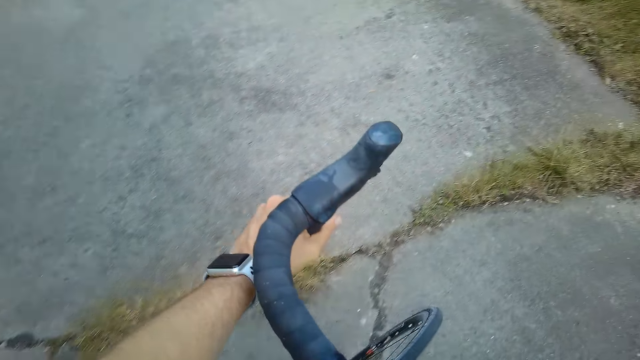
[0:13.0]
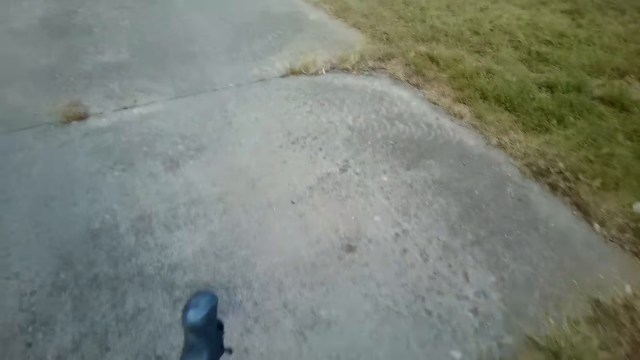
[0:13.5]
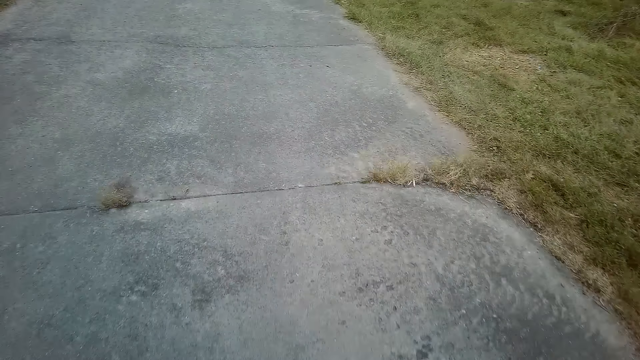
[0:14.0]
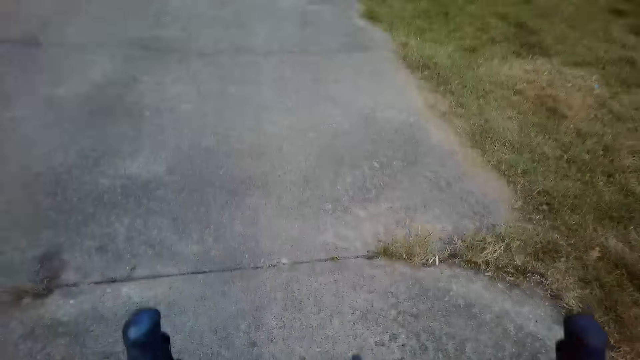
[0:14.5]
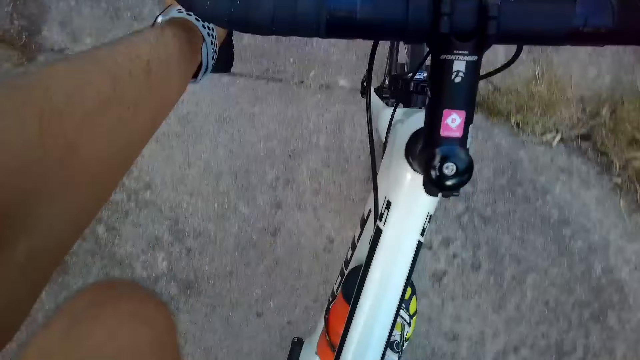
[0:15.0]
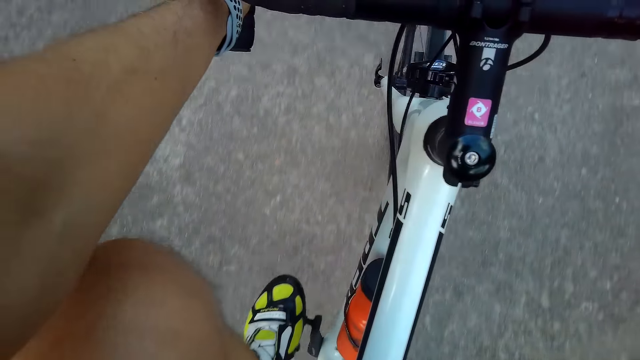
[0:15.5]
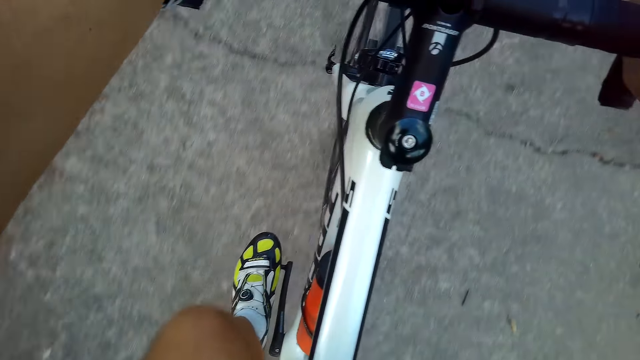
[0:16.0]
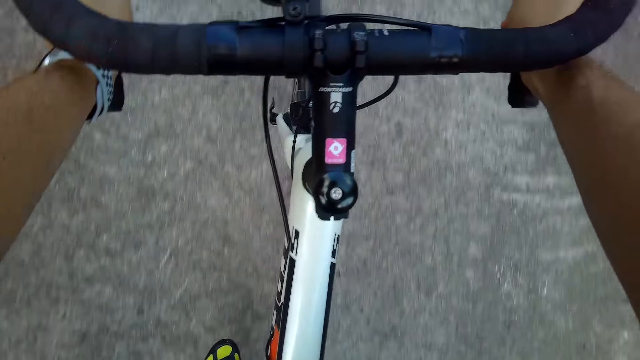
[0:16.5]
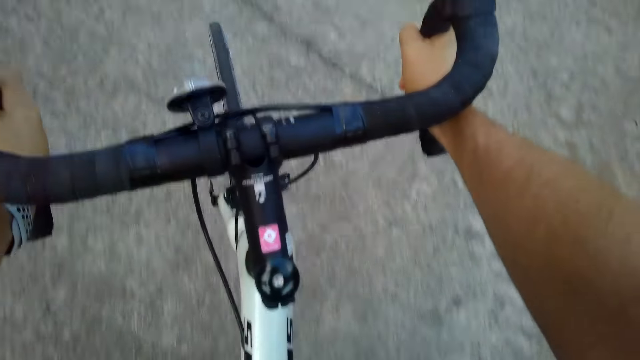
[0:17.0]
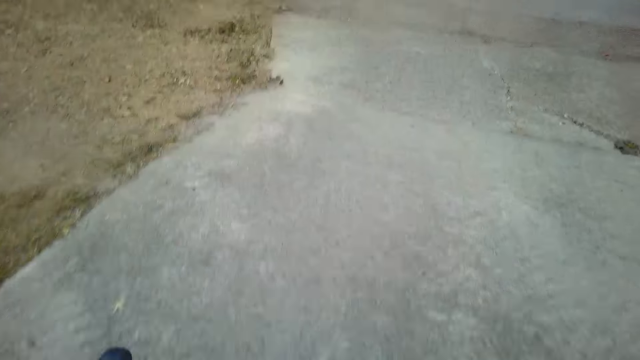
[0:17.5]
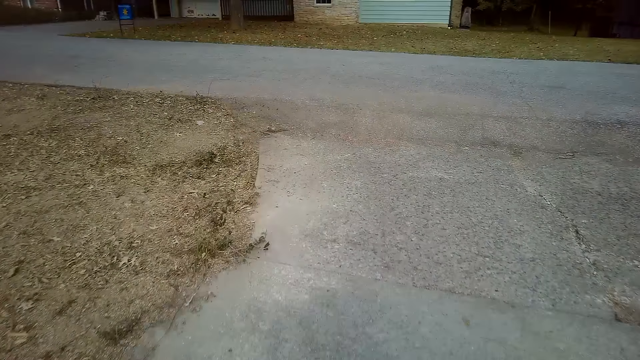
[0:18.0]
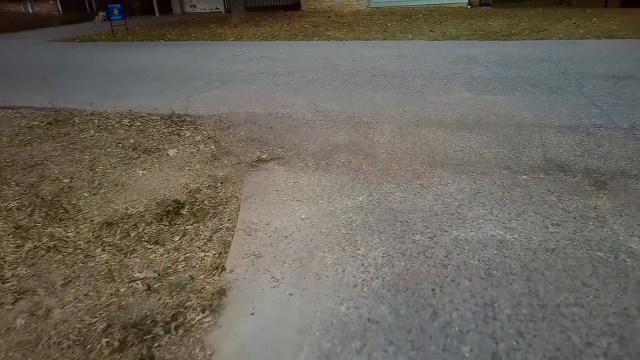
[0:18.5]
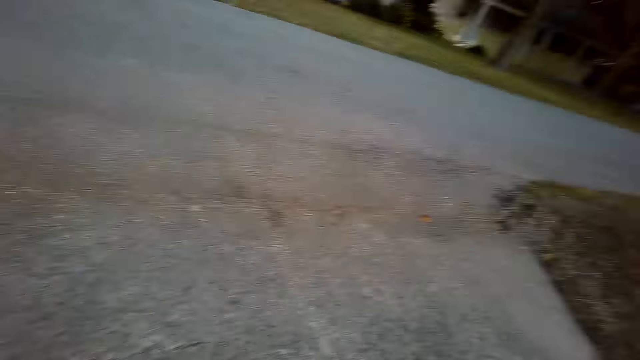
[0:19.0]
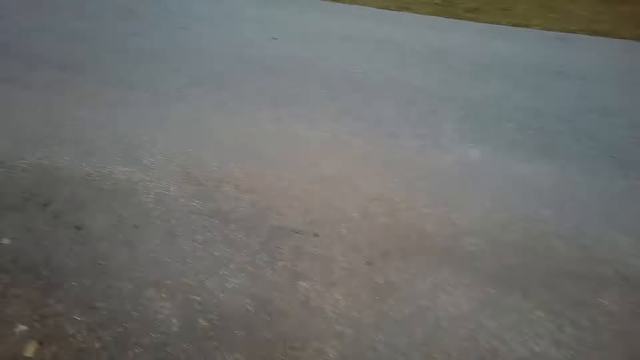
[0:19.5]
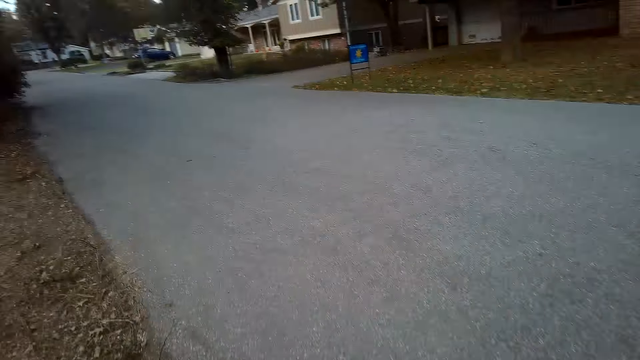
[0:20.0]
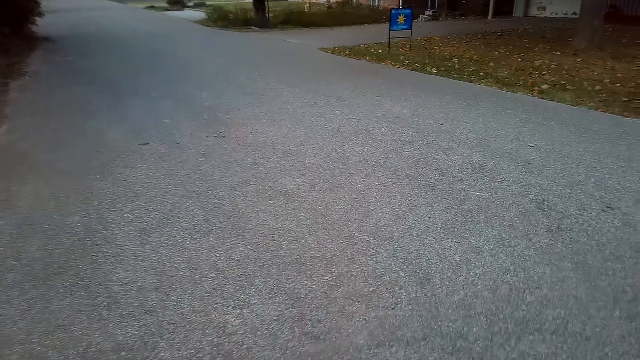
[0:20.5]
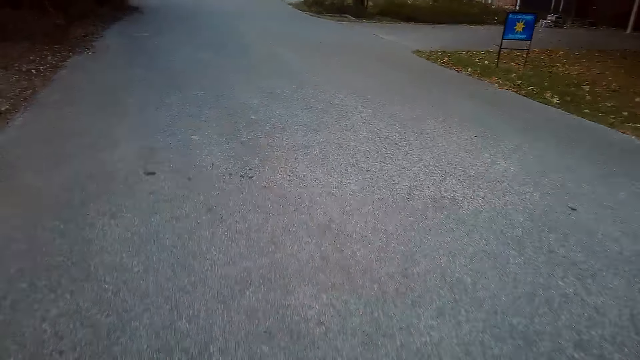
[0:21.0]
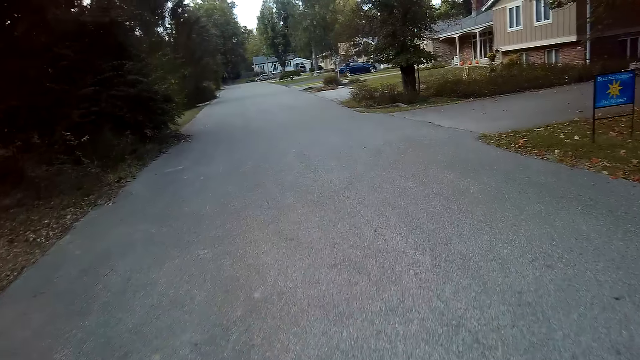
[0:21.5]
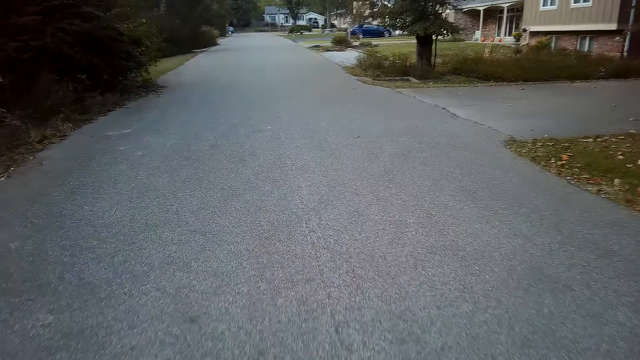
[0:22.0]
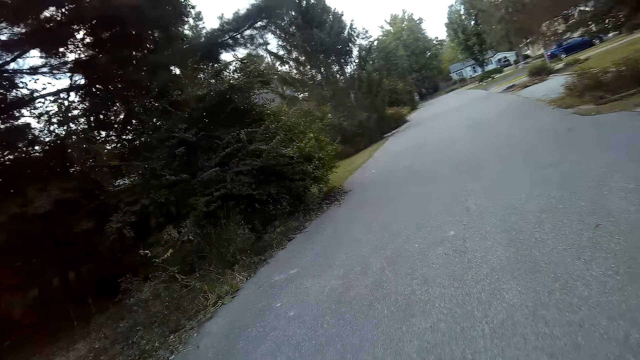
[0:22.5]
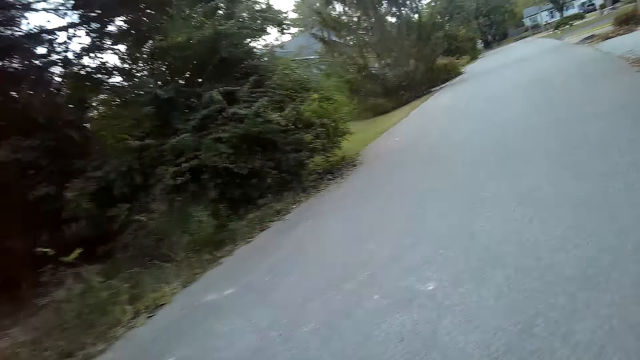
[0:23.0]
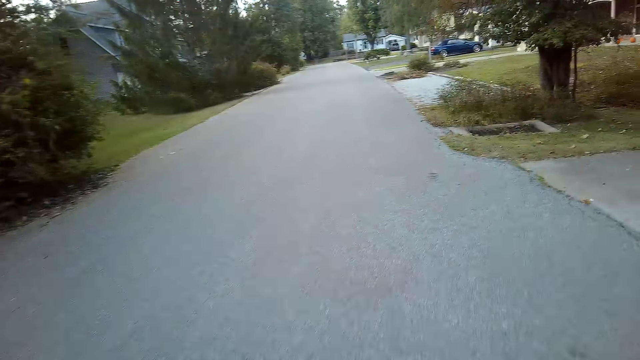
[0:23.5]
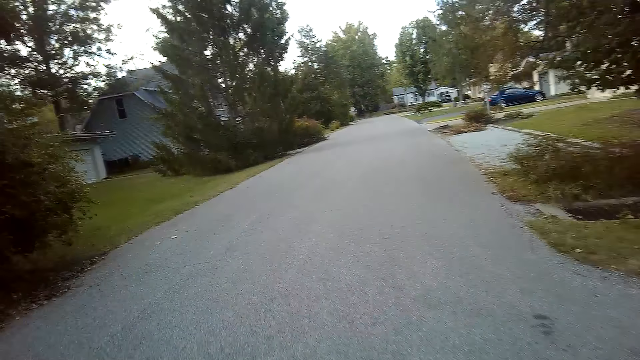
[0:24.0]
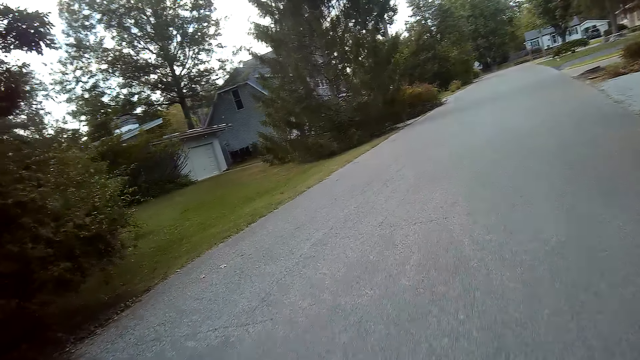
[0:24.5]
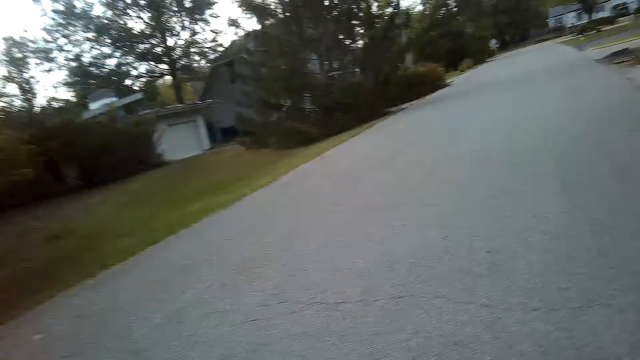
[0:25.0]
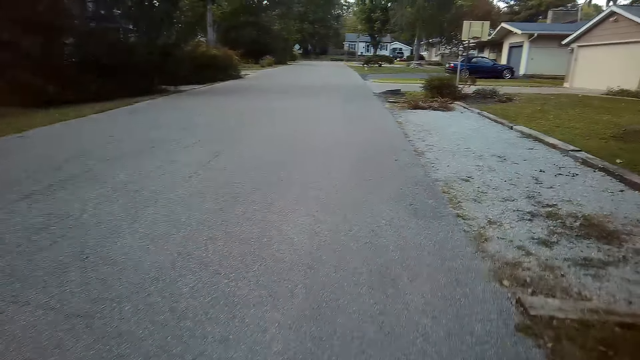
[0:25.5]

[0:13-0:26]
The camera wearer cycles along the driveway. They look at both sides of the road. They cycle along the road.

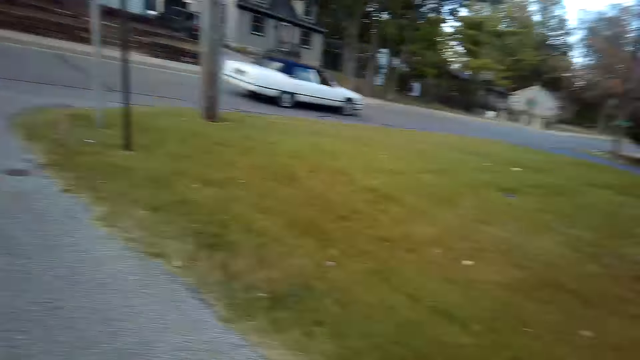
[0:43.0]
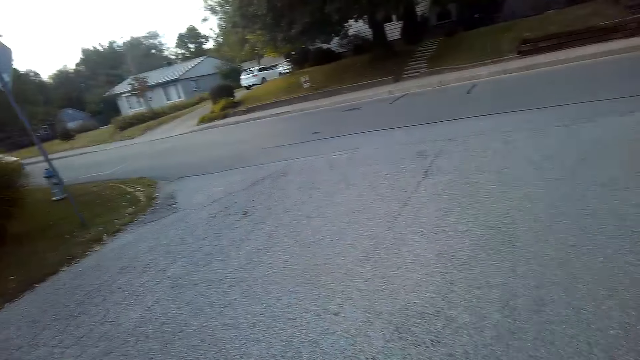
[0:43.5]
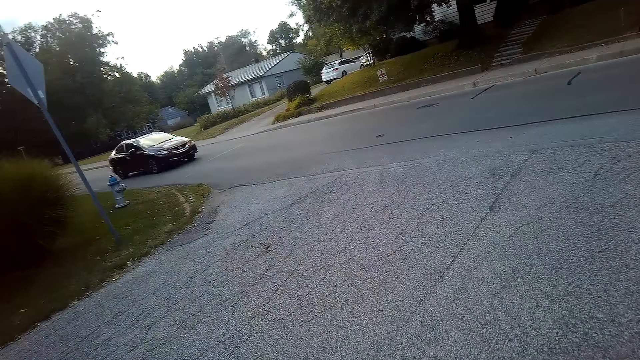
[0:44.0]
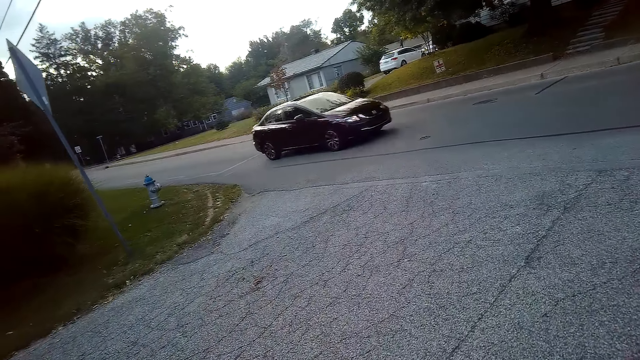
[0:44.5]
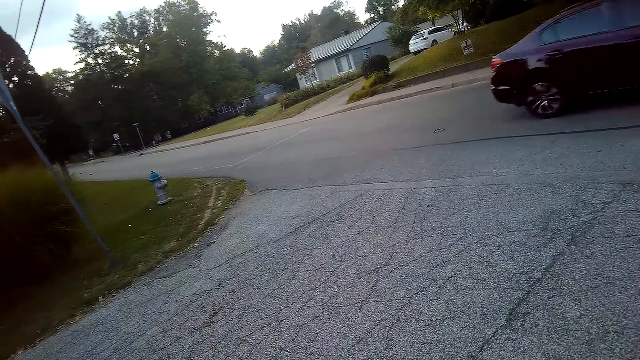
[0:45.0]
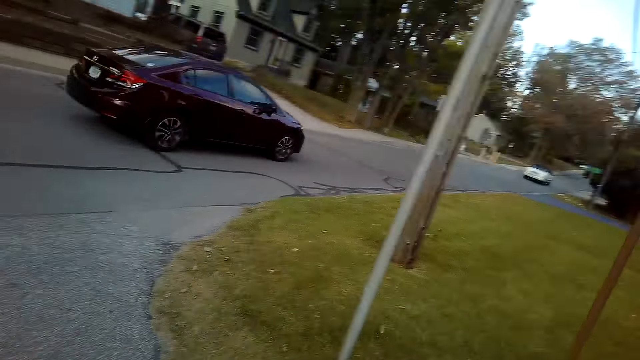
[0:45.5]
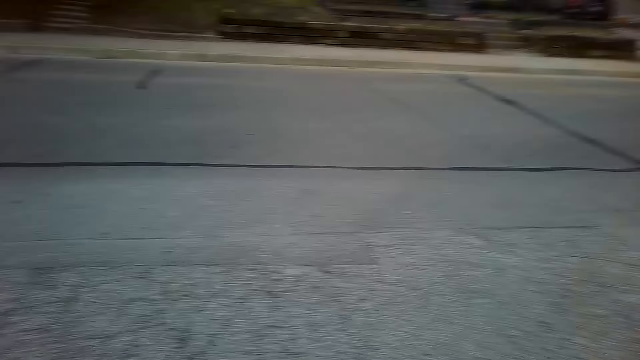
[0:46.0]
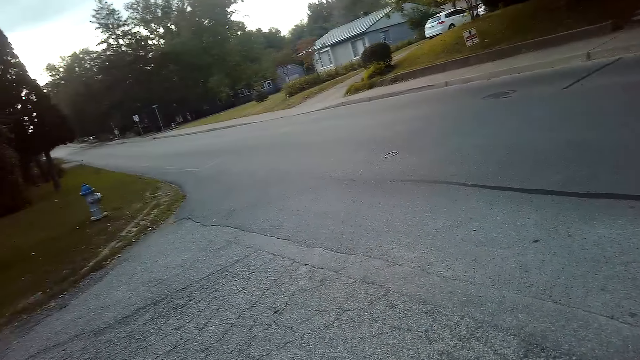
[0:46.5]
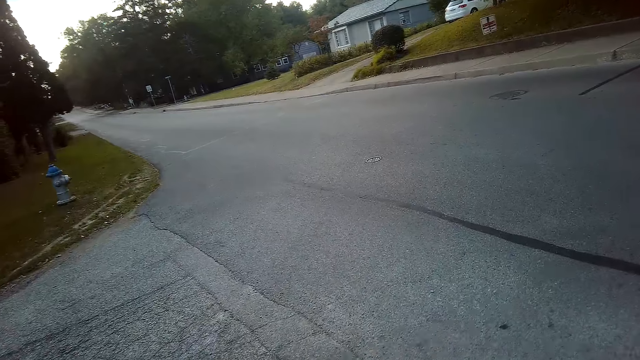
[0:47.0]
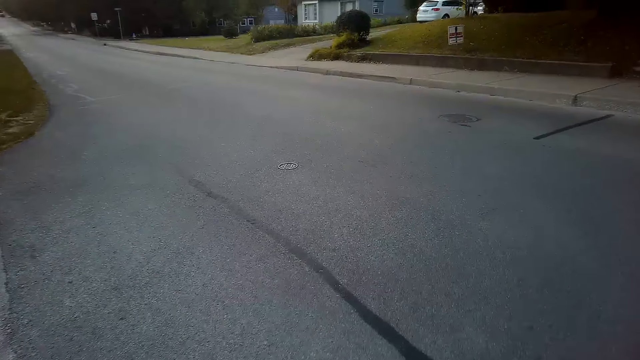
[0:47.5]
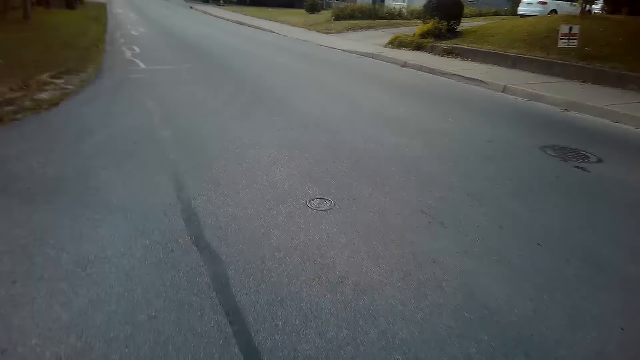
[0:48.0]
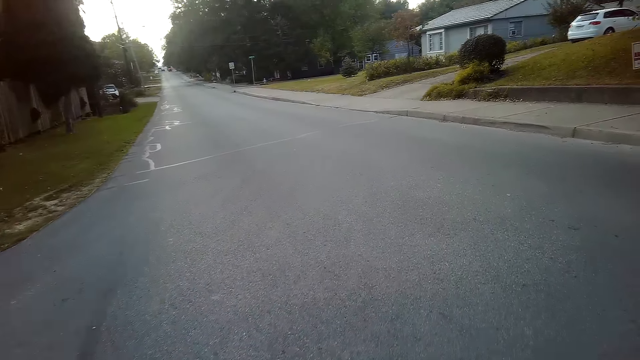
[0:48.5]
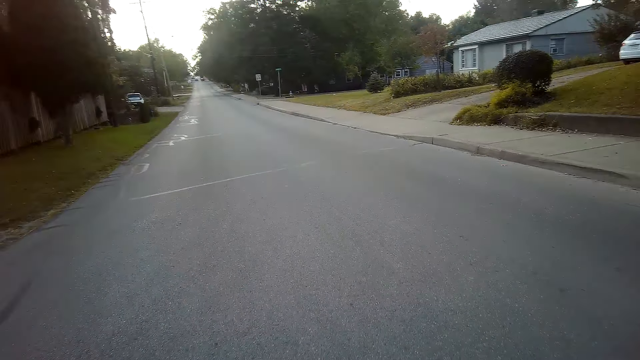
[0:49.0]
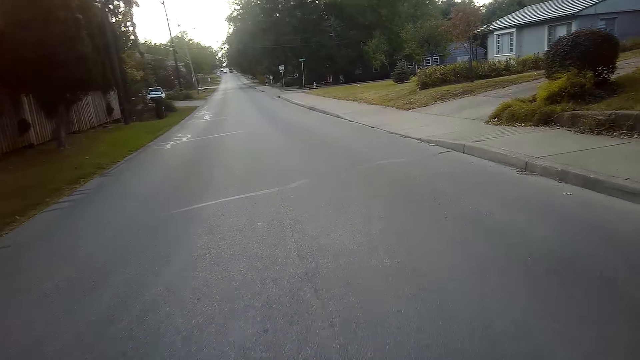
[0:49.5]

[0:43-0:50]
The camera wearer looks at both sides of the road. They turn to the left side of the road. They cycle along the road.
